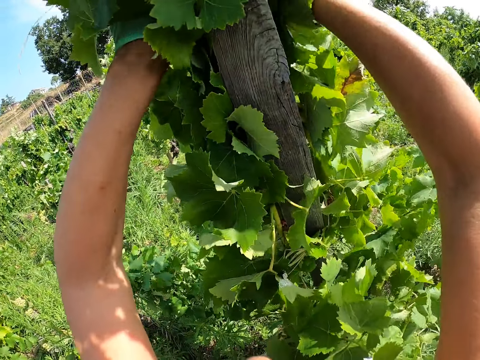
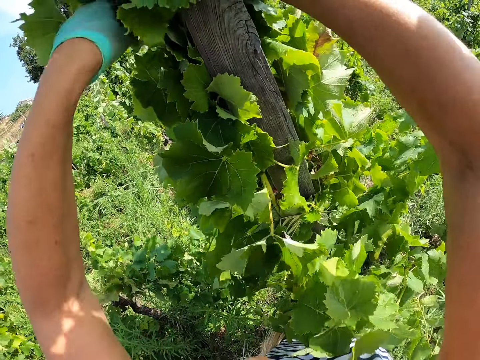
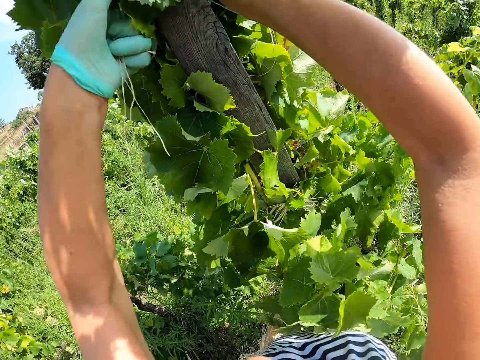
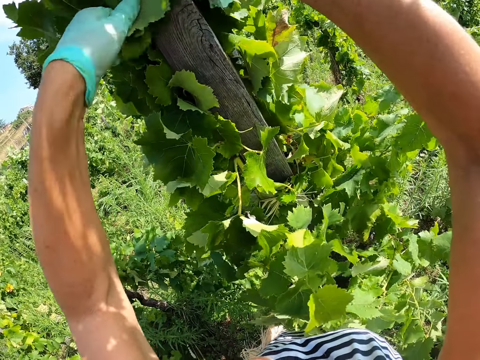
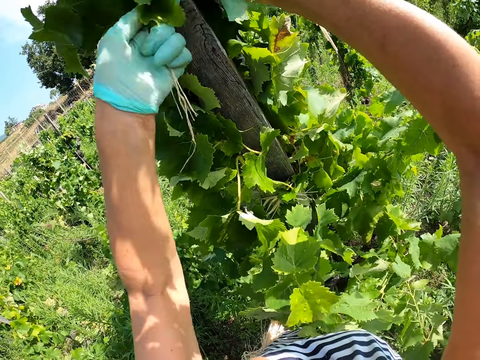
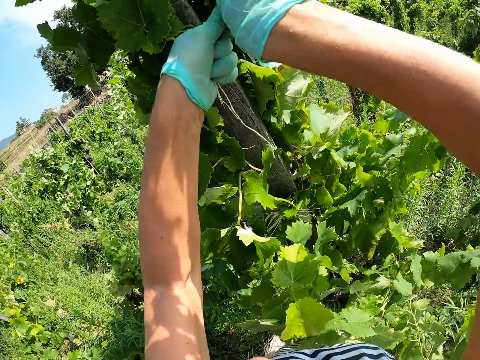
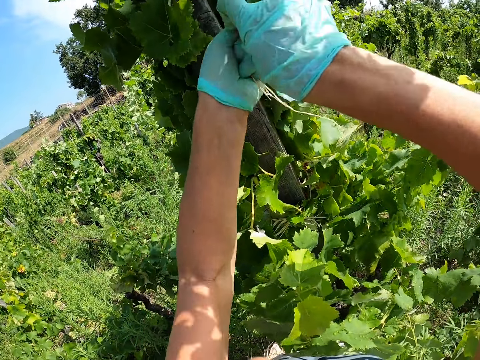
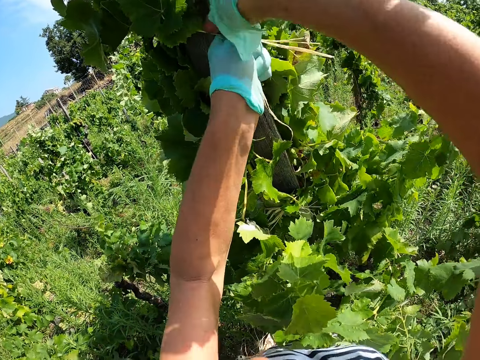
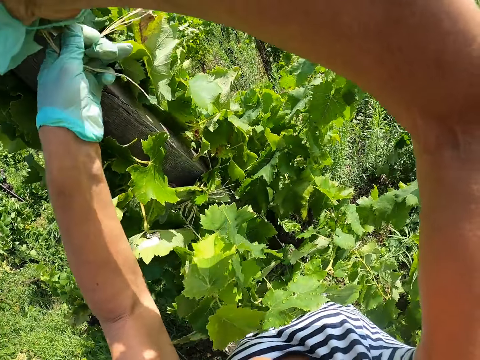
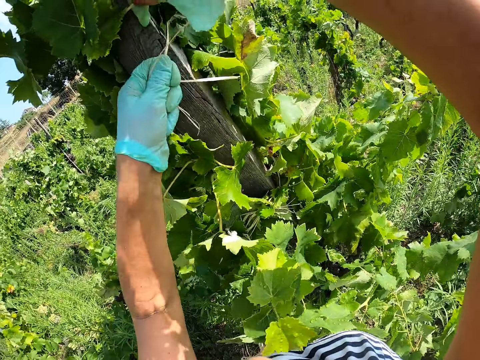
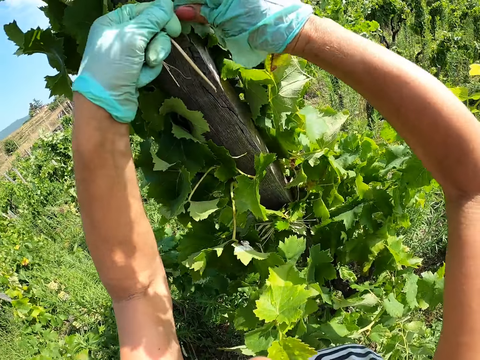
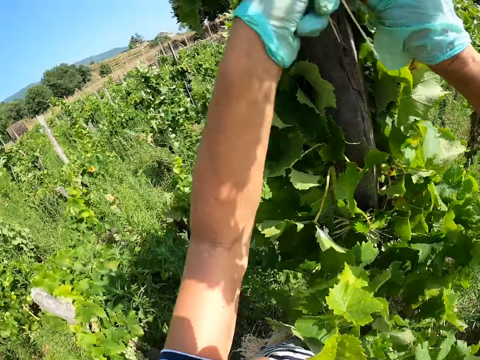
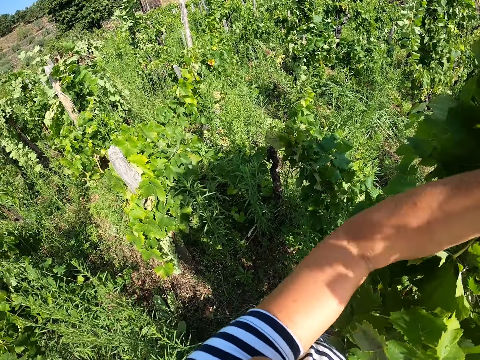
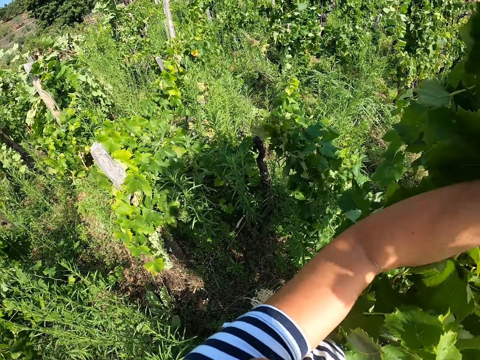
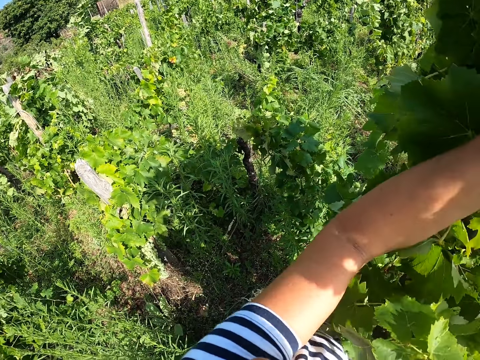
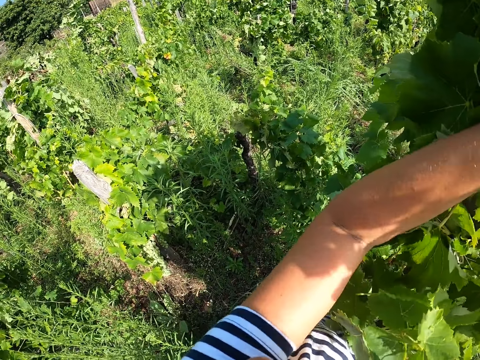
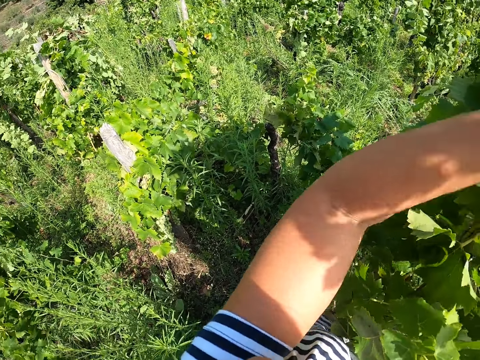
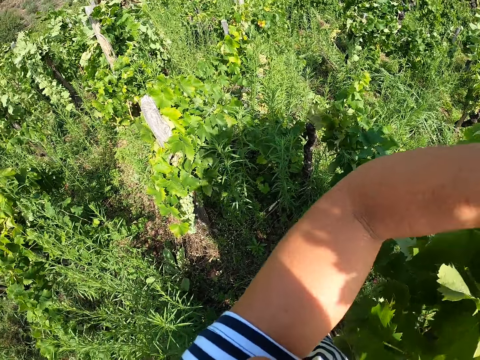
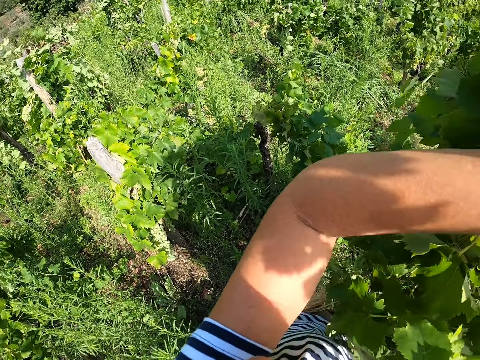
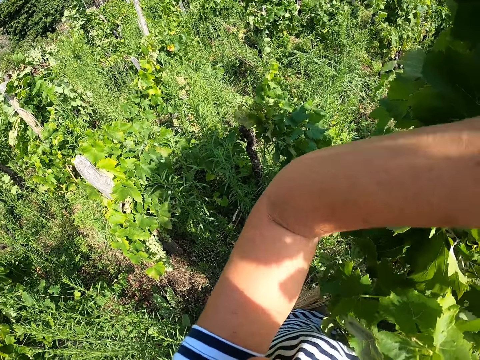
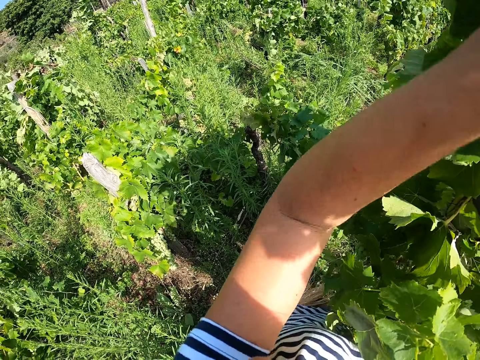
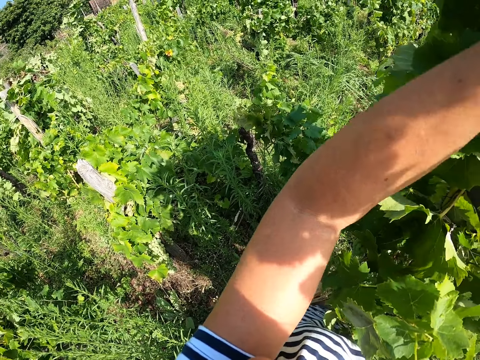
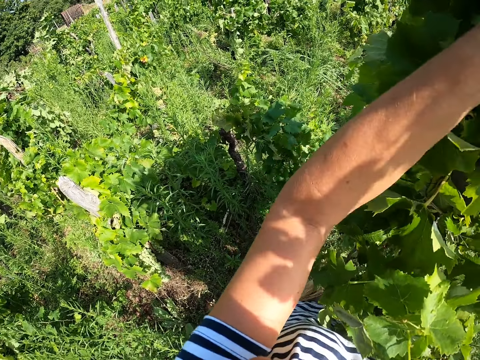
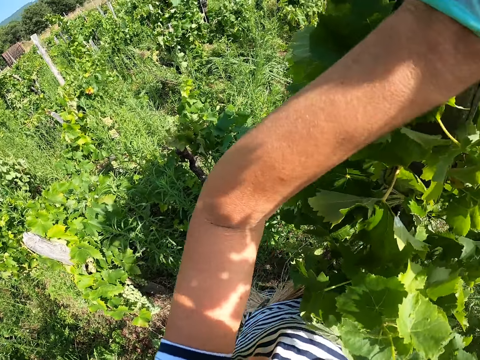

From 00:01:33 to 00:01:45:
The camera wearer ties plants to the pole with a rope.

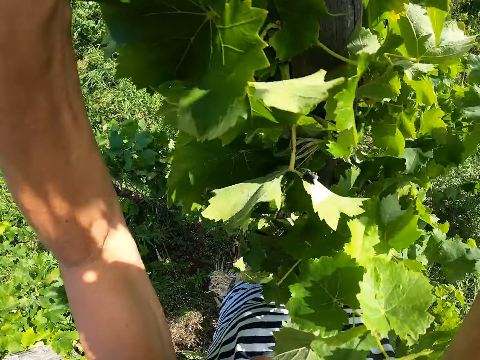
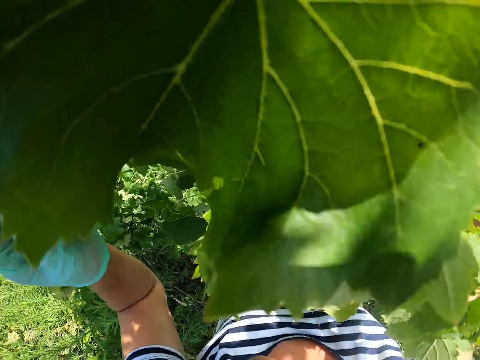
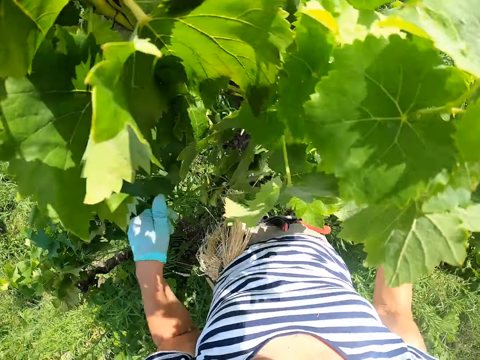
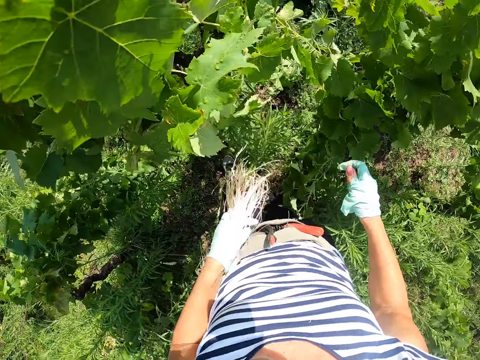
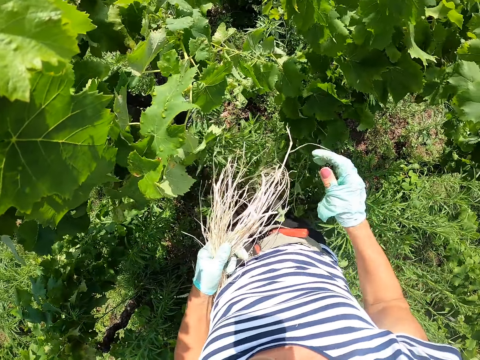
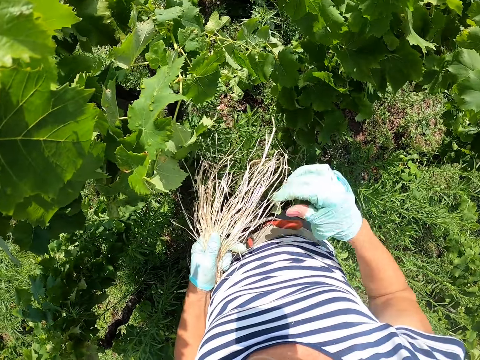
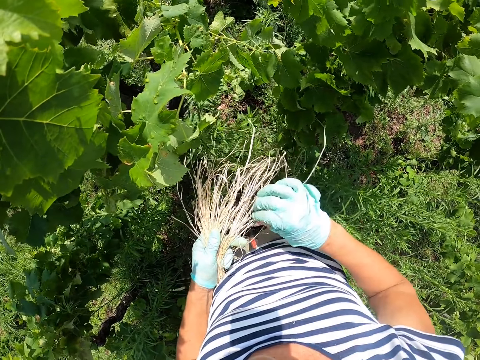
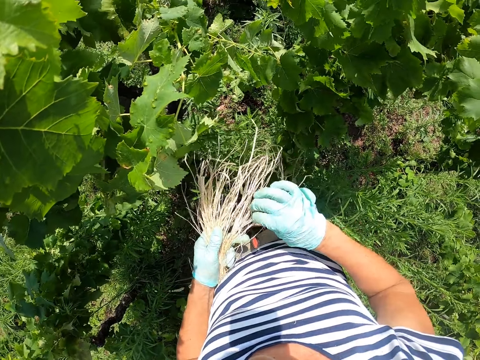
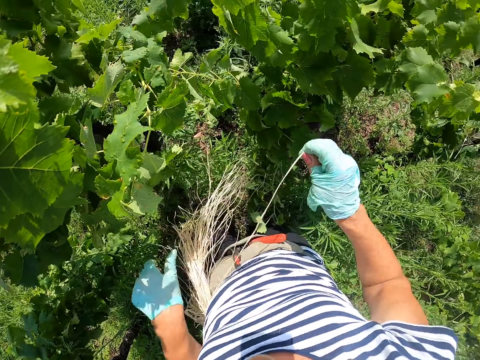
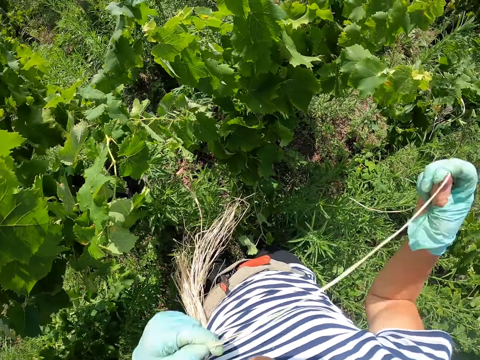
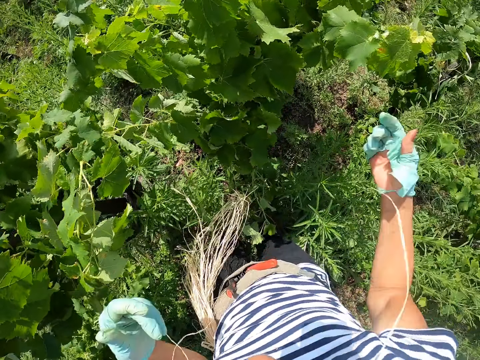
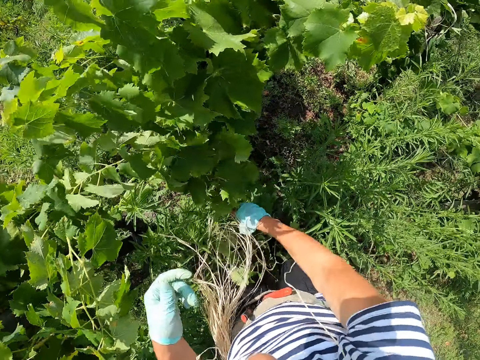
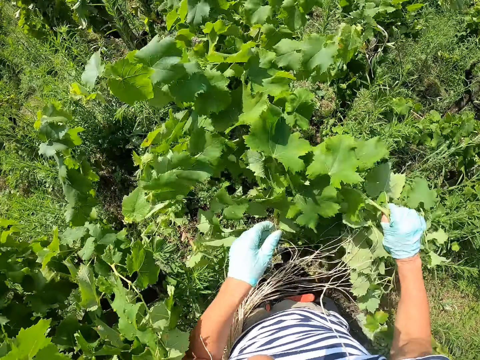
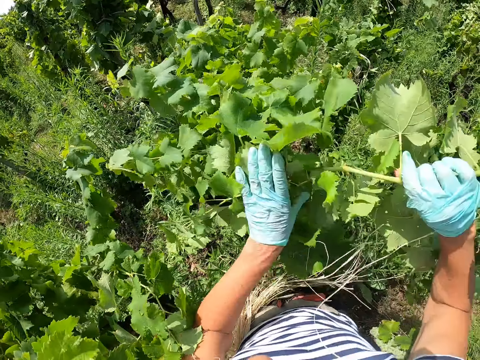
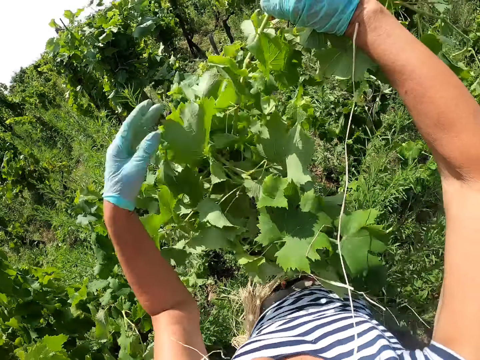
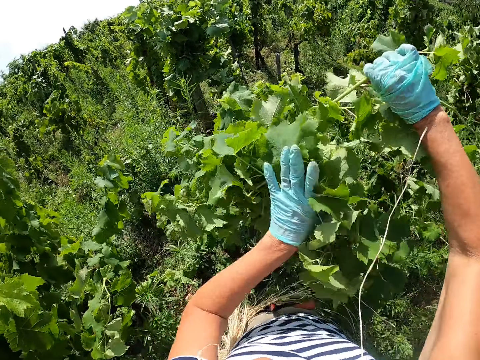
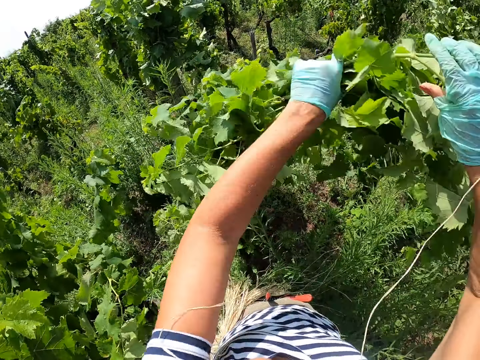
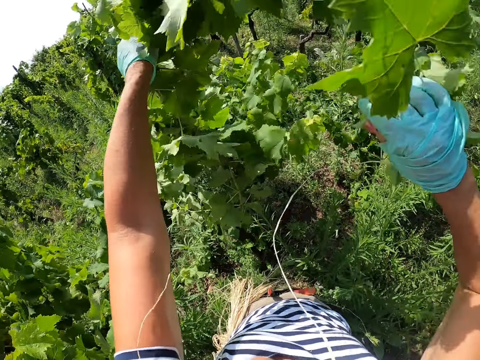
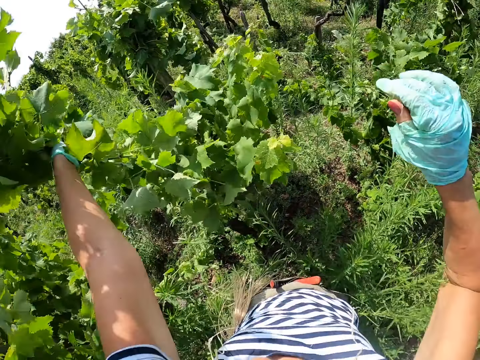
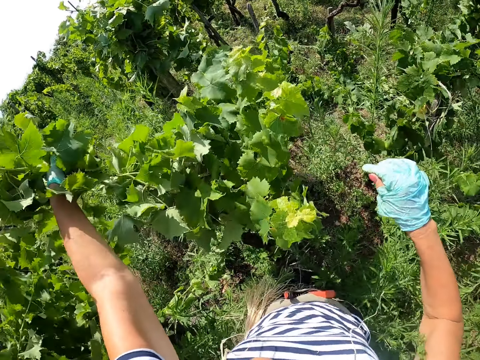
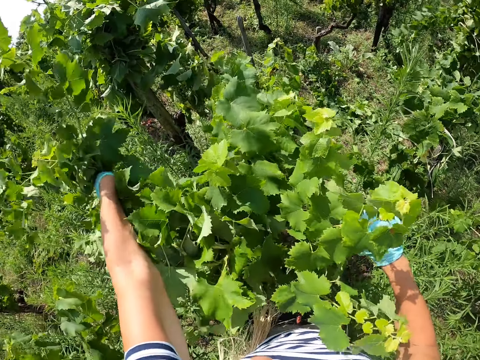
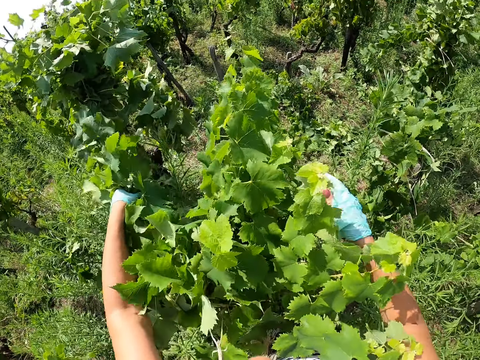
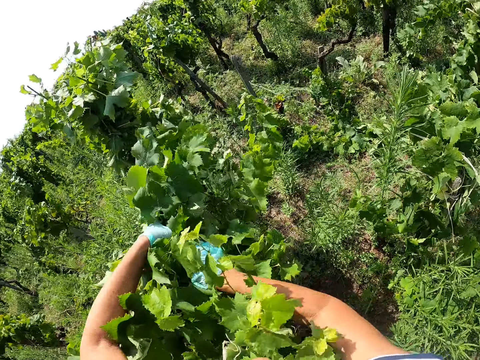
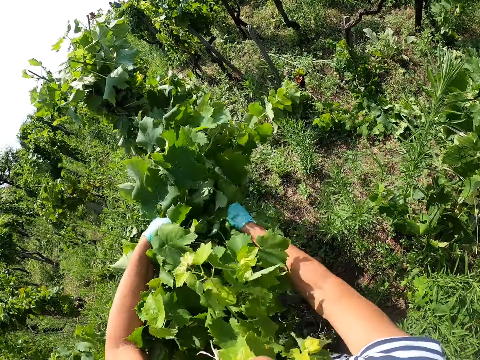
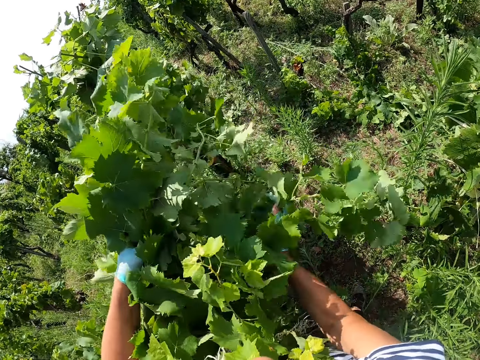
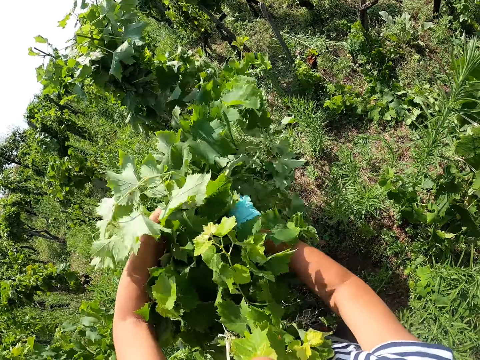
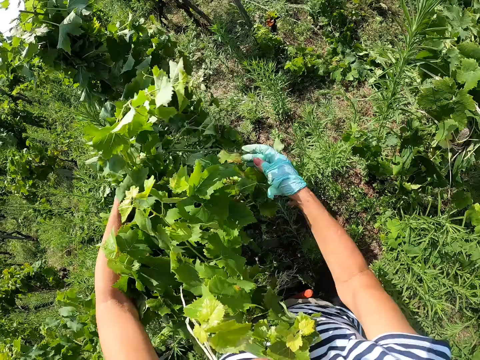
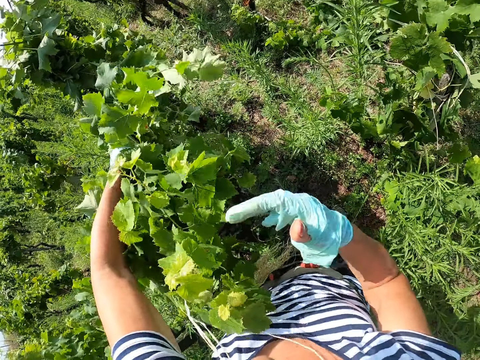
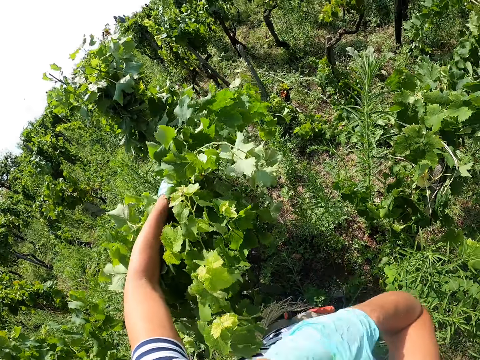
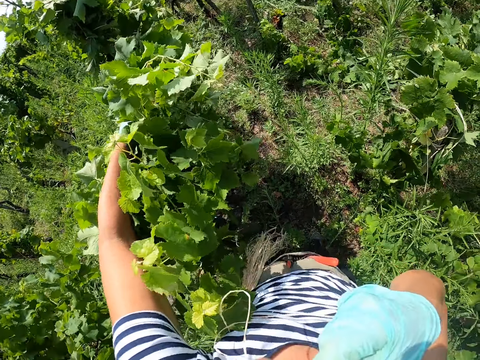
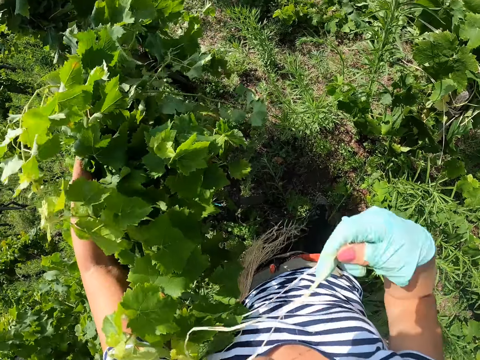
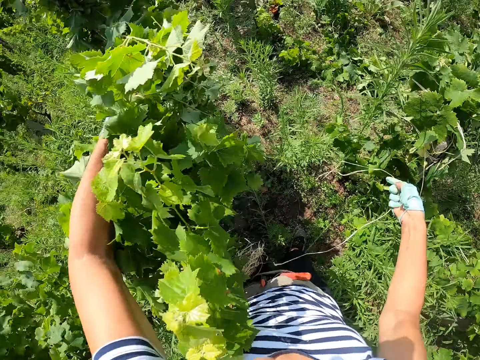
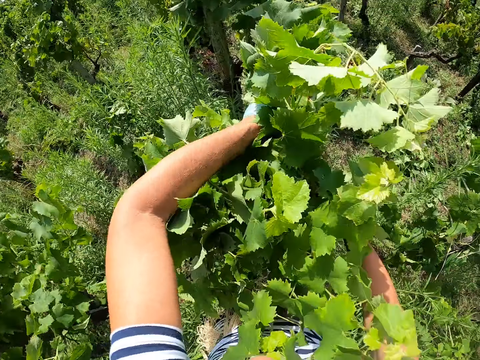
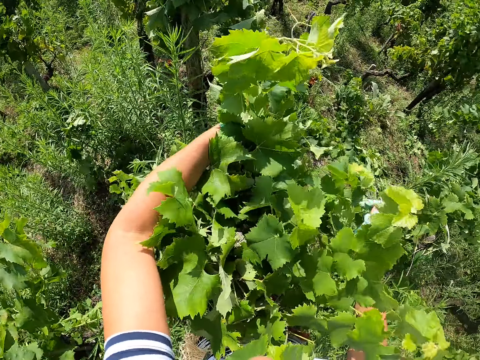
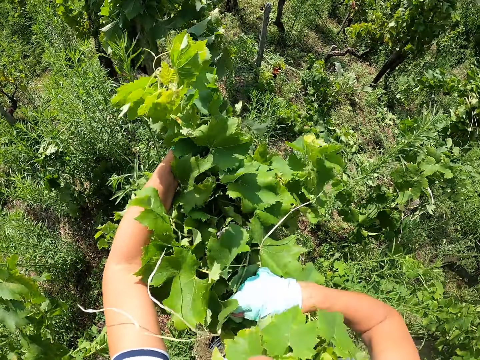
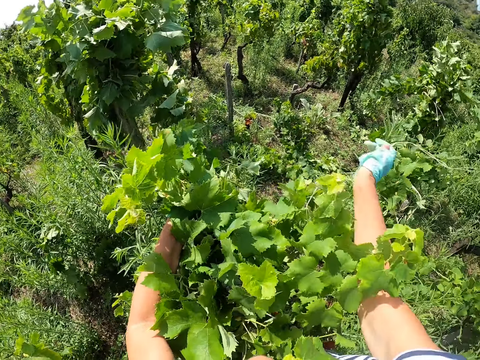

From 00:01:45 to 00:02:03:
The camera wearer moves hands off the plant. They hold staking strings on his waist with left hand. They pull out rope from a bunch of ropes on her hip using right hand. They lift up the string with both hands. They bite the strings in his mouth. They stretch hands towards the plant, gather the plant leaves and lift the bent plant towards a shorter pole. They pick the strings from mouth using right hand. They tie the plant on the stake using the strings.
